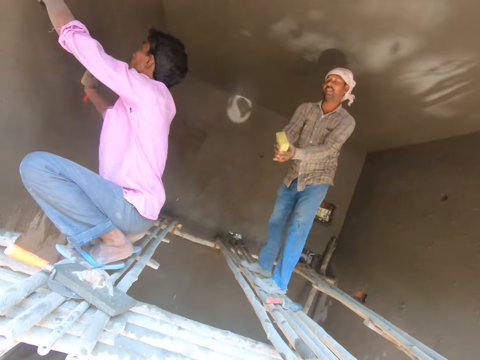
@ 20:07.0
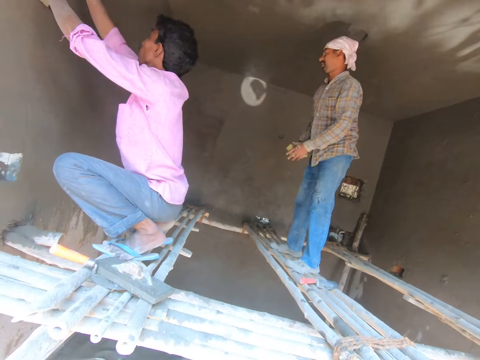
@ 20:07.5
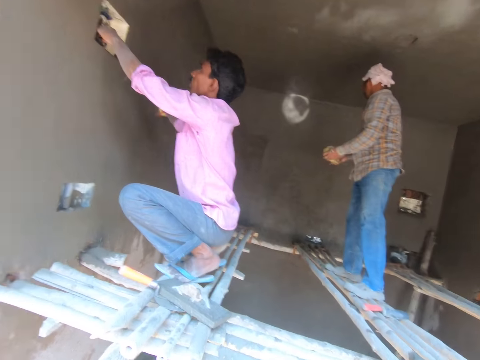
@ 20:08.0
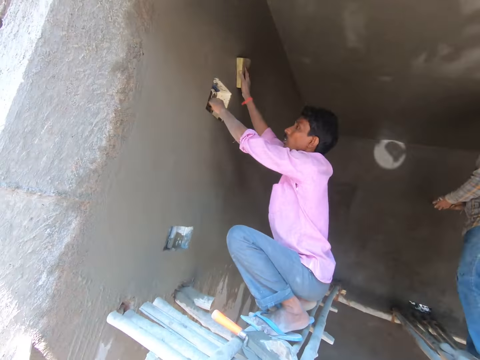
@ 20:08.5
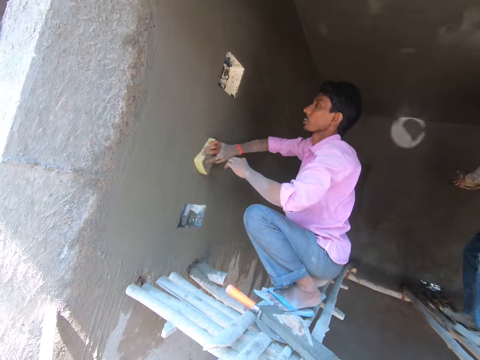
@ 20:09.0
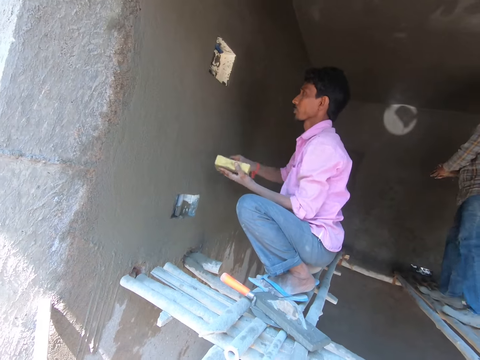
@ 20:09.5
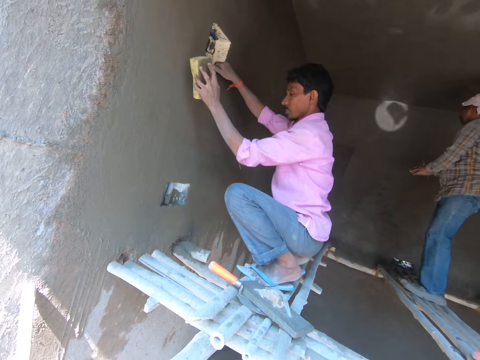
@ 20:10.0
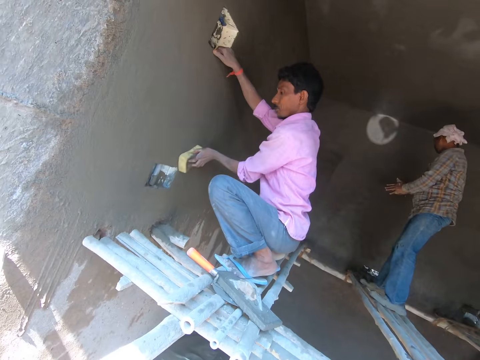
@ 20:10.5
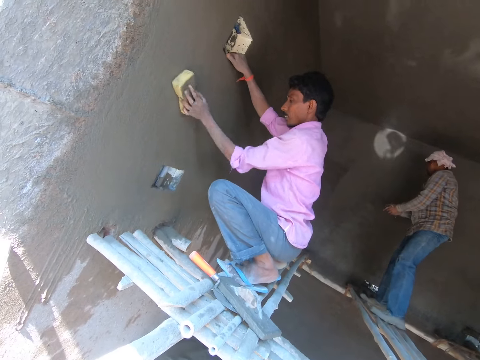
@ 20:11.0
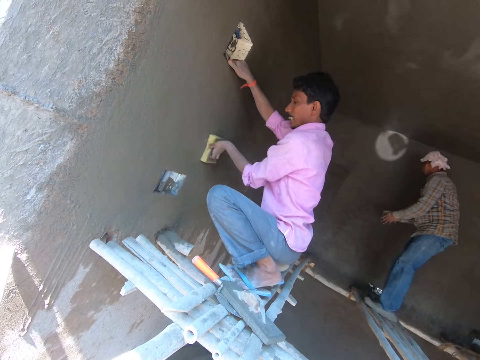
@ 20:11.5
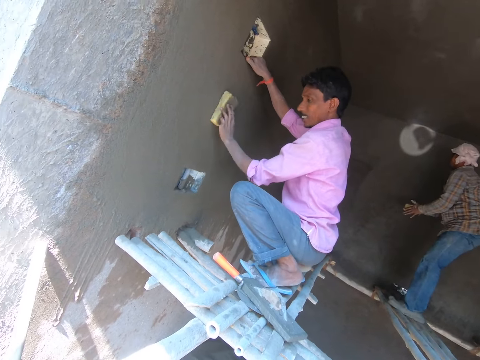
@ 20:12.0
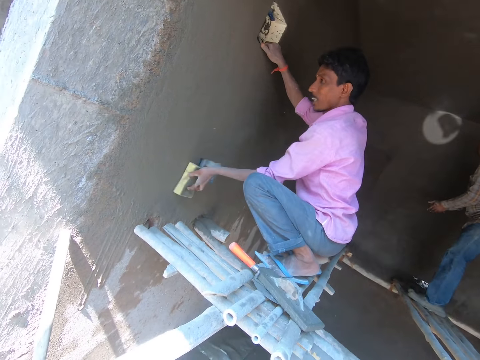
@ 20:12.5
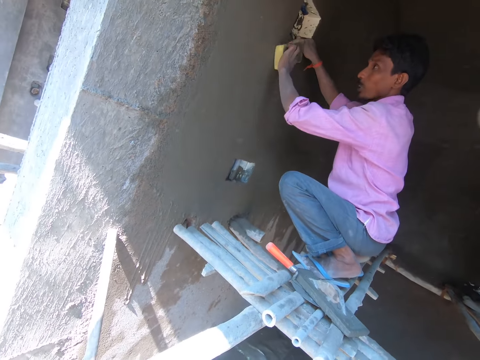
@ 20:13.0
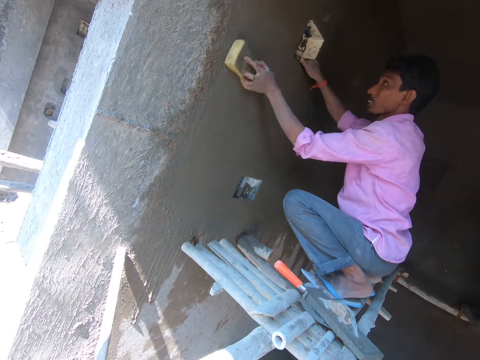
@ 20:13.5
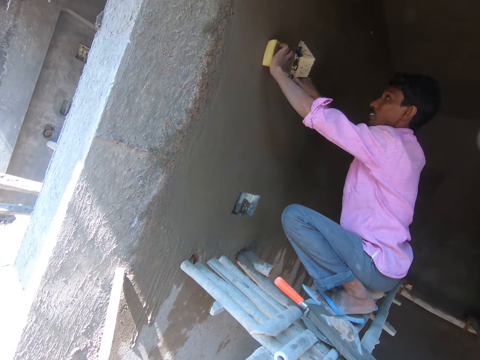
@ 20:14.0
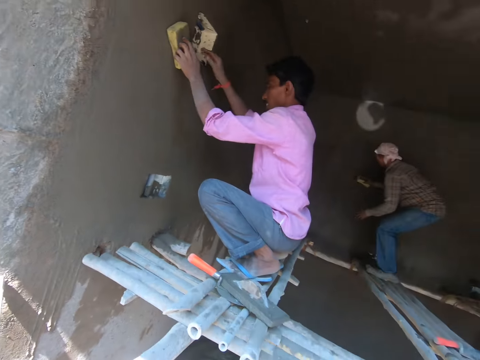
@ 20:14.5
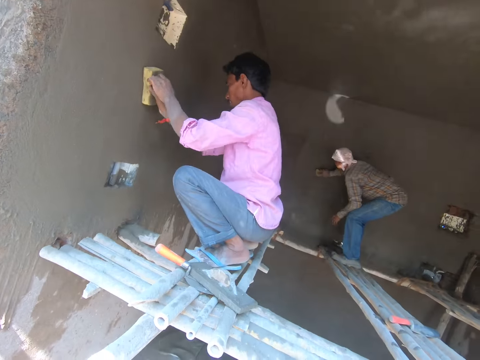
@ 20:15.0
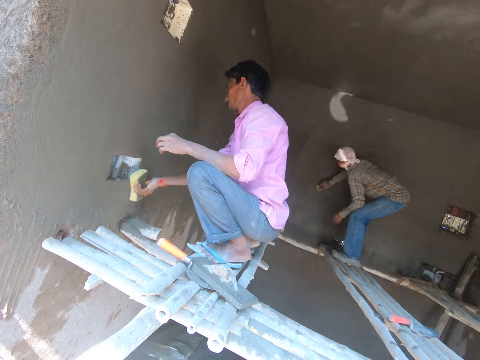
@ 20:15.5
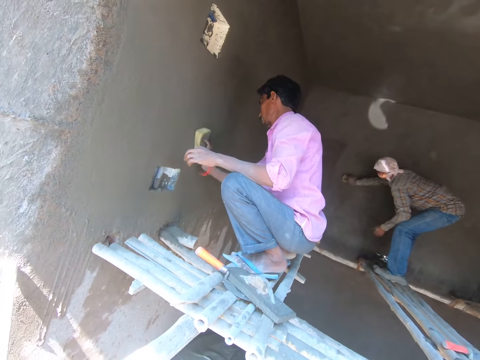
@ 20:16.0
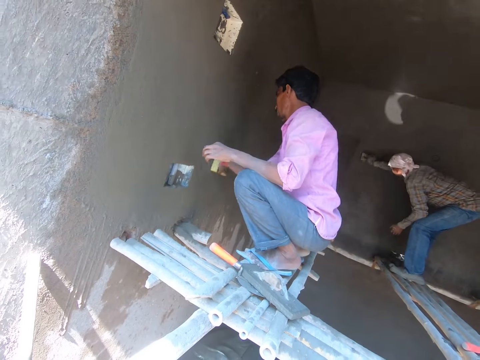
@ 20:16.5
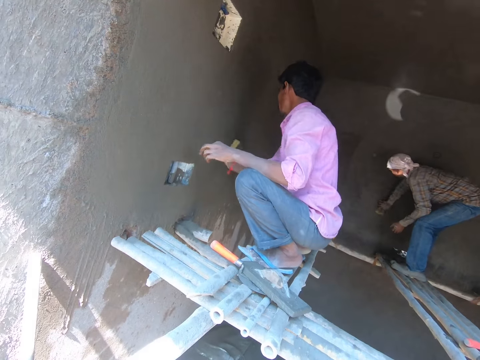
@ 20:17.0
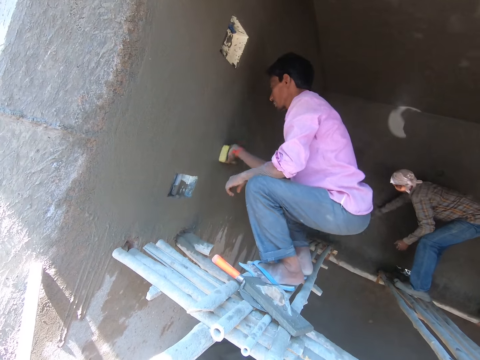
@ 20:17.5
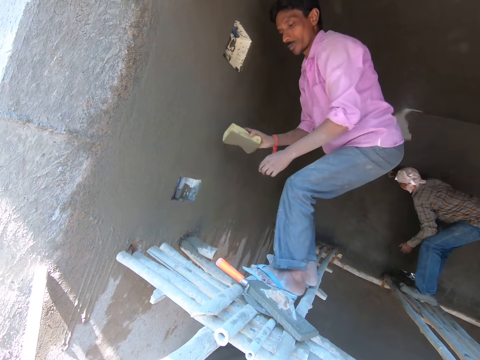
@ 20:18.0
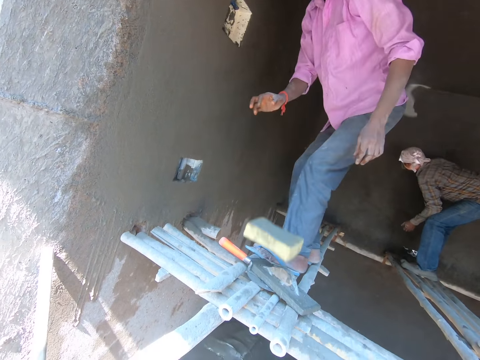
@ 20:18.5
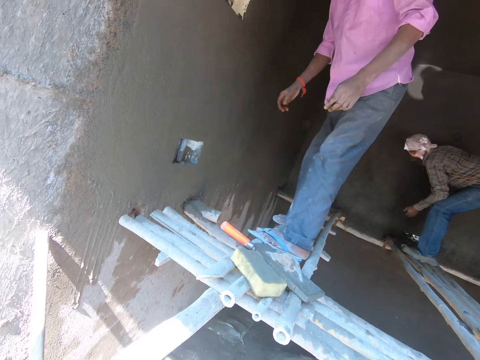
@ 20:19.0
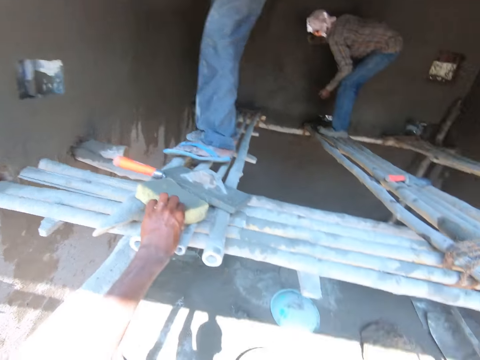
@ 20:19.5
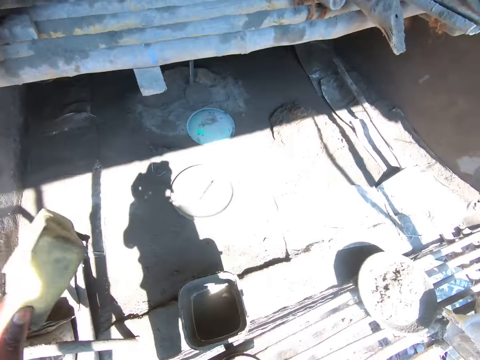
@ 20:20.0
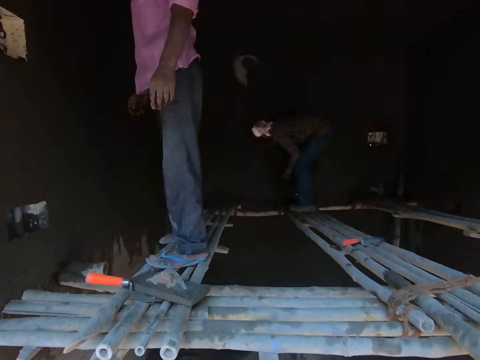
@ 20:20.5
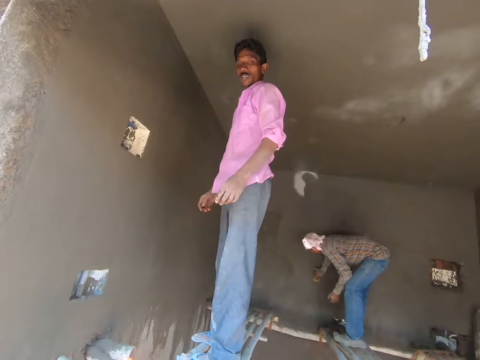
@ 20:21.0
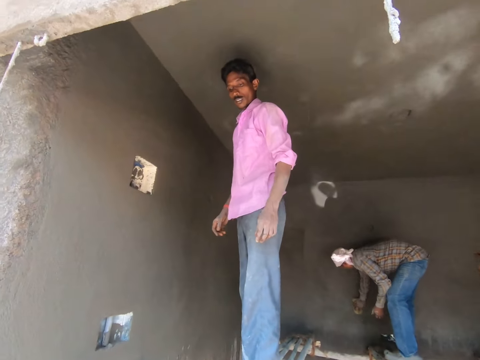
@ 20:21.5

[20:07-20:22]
A man cleans the wall with the foam in his right hand. The man passes the foam to his left hand from his right hand and cleans the wall with the foam in his left hand. Another man walks around. The other man passes the foam to his right hand from his left hand and cleans the wall with the foam in his right hand. The first man cleans the wall with the foam in his right hand. The first man drops the foam on a bamboo with his right hand. The camera wearer picks the foam on the bamboo with his left hand.

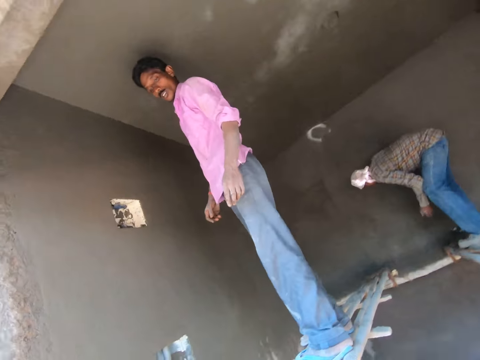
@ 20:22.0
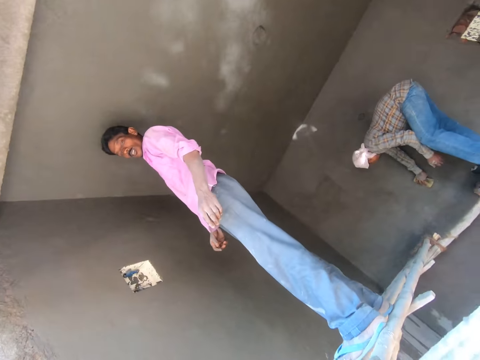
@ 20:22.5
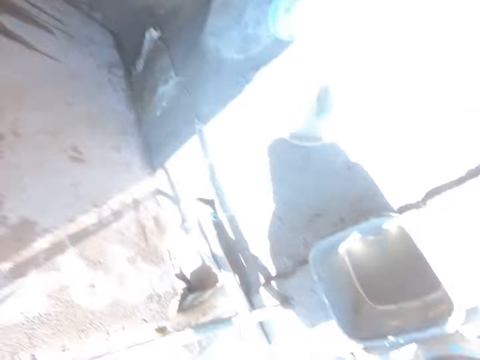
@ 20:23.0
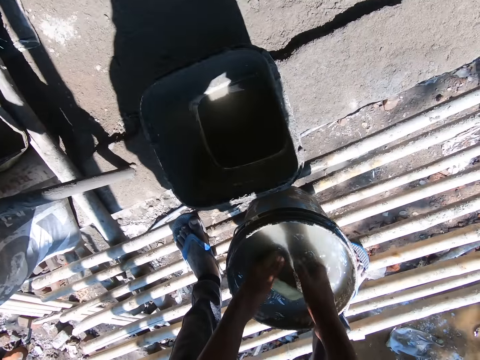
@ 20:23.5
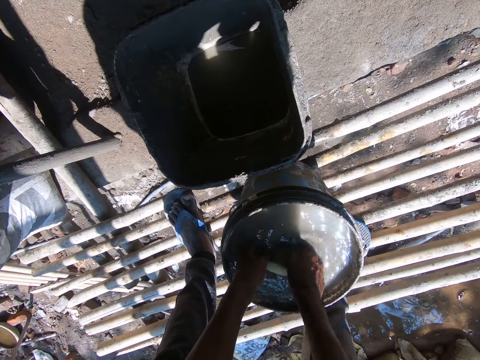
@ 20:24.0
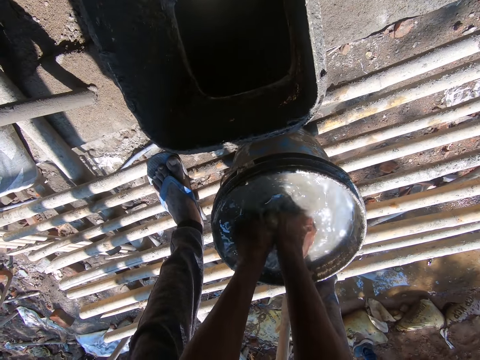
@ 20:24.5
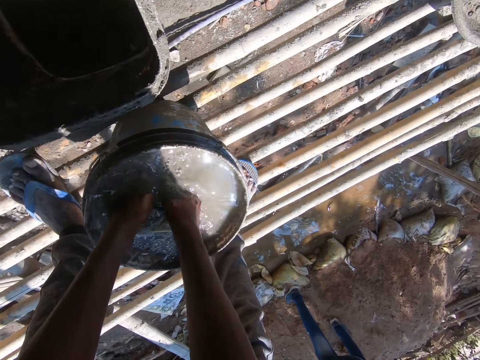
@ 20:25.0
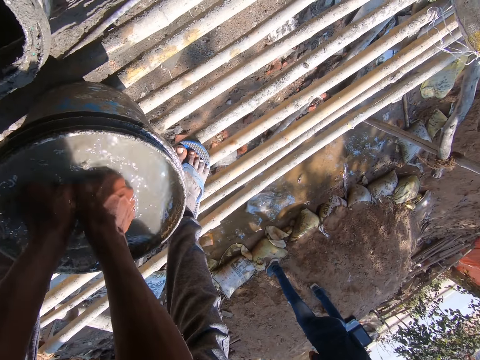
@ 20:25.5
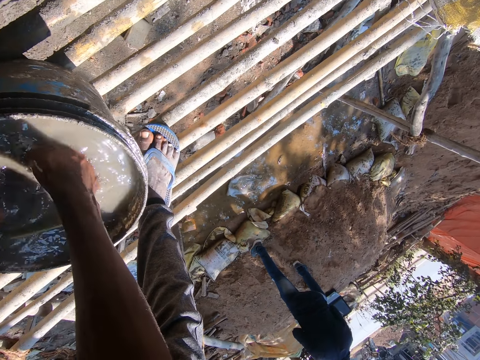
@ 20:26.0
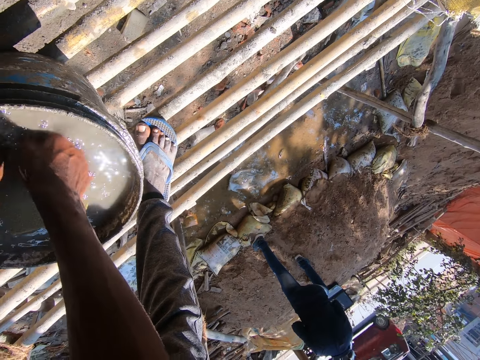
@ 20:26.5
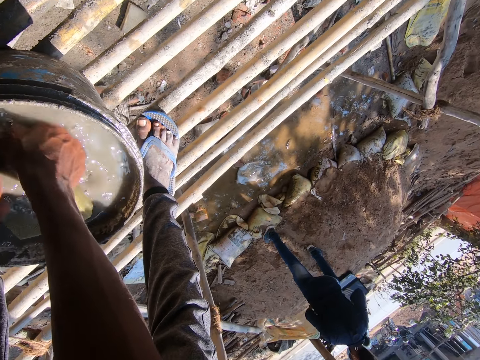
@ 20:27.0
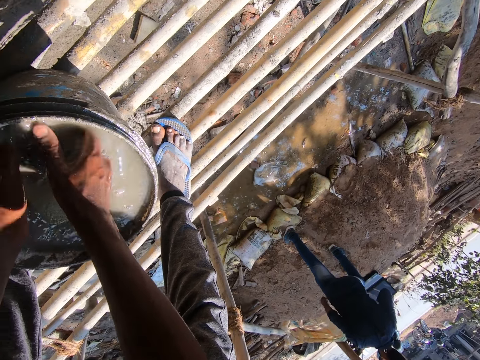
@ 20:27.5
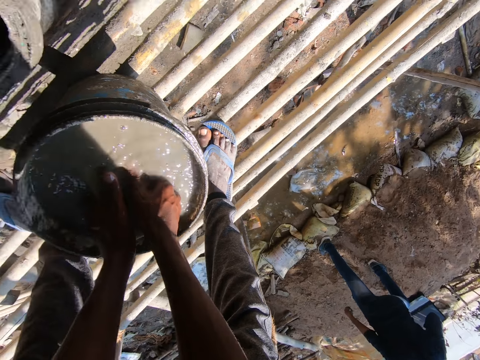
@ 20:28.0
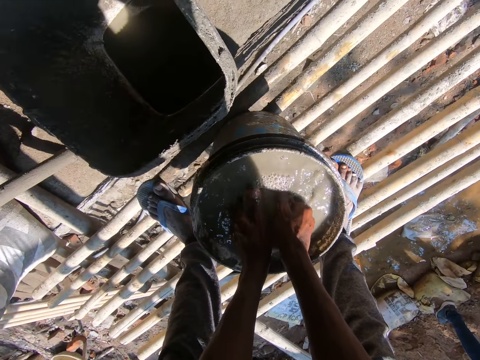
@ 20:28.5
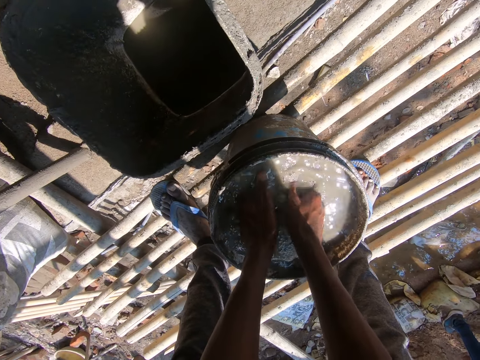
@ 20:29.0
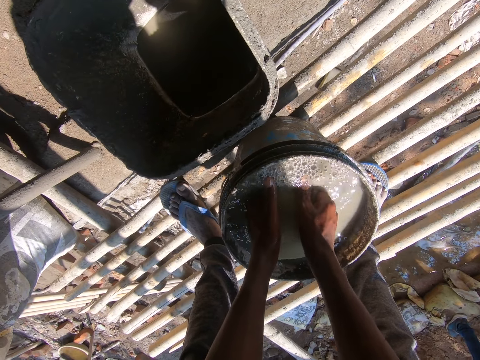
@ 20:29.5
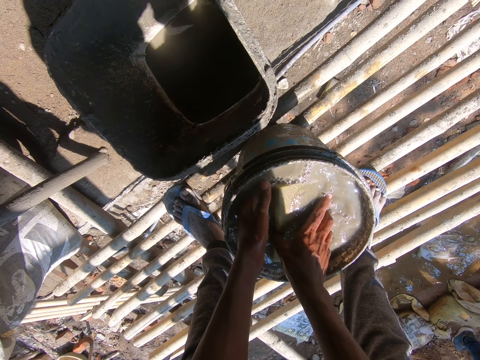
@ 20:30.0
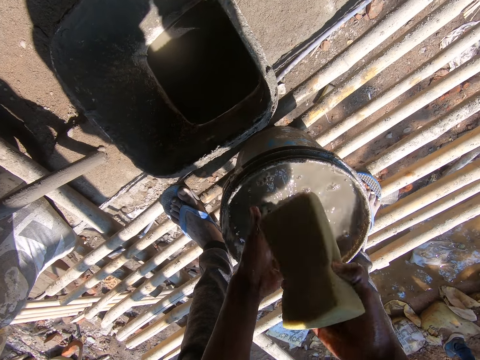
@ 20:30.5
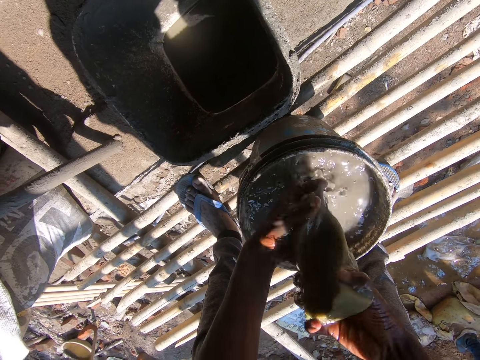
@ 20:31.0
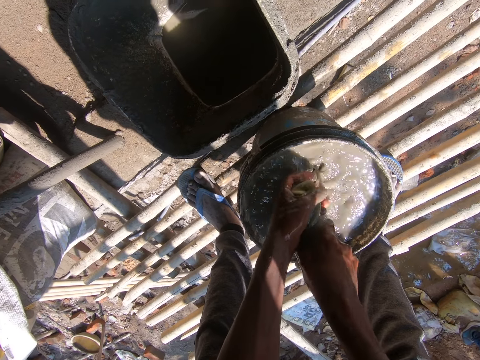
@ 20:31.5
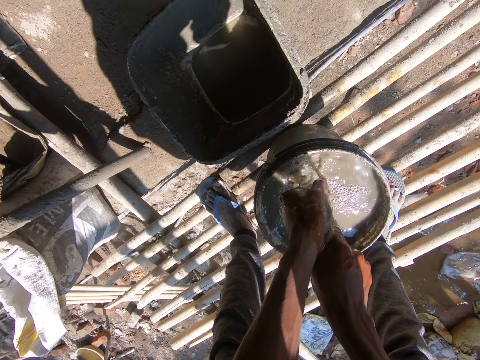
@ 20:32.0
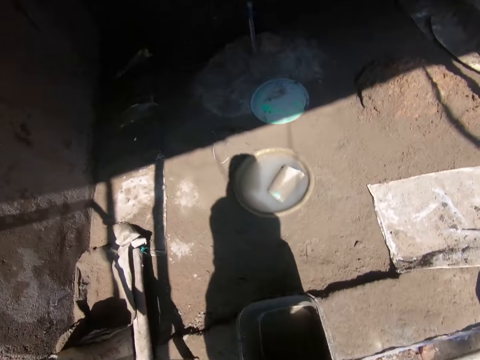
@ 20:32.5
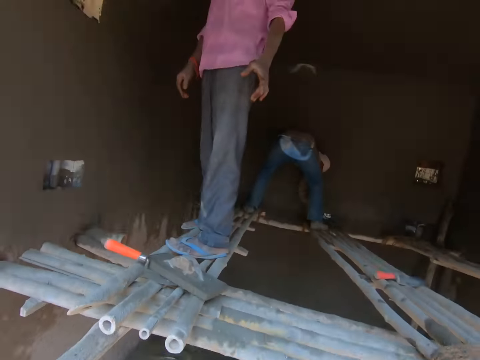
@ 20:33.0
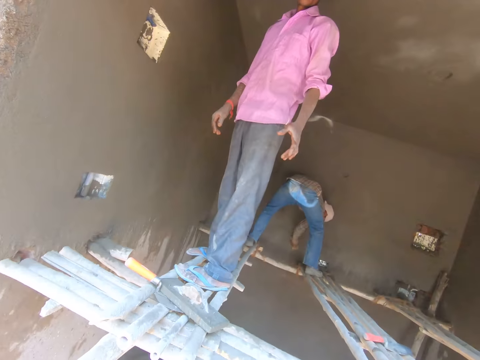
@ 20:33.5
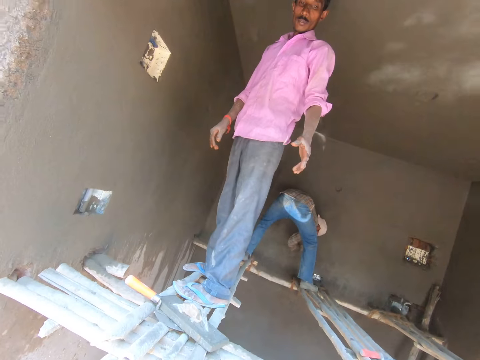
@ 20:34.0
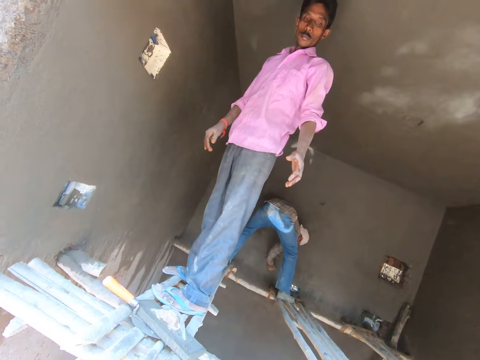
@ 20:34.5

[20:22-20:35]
The camera wearer looks around. They wash the foam in the bucket of water with both hands. They squeeze the foam in the bucket of water with both hands. A man cleans the wall with the foam in his right hand.
